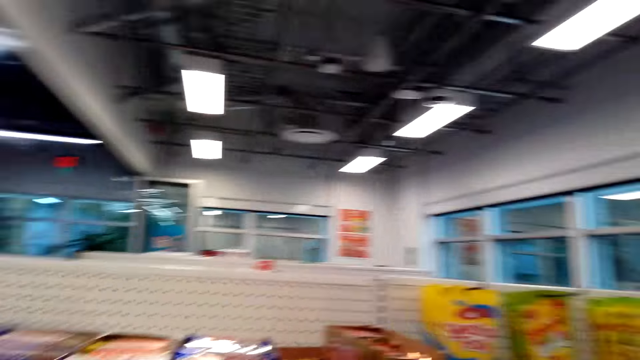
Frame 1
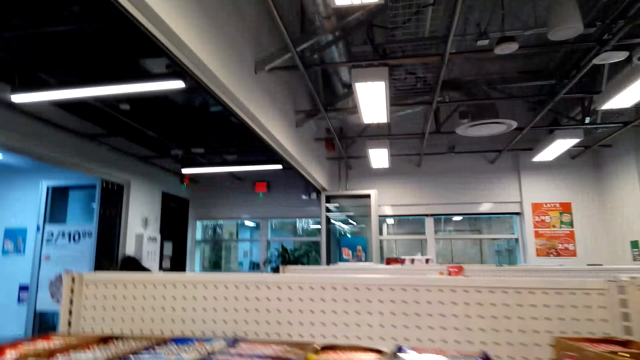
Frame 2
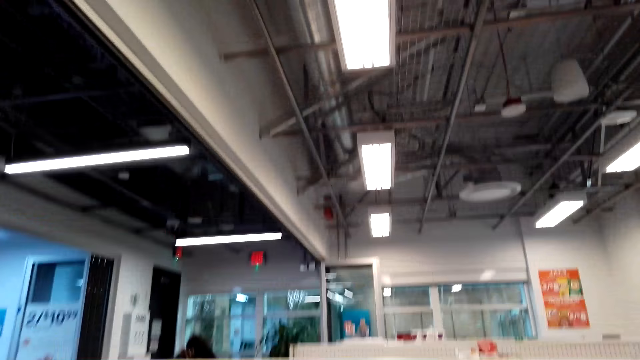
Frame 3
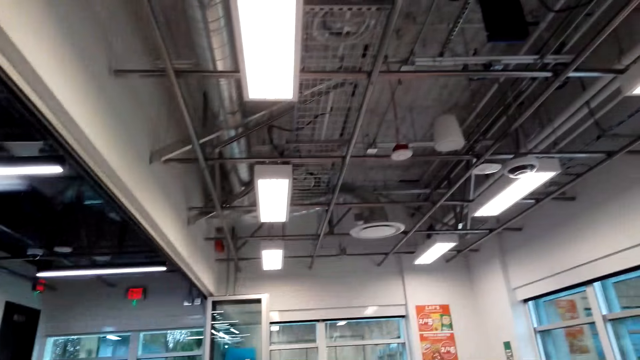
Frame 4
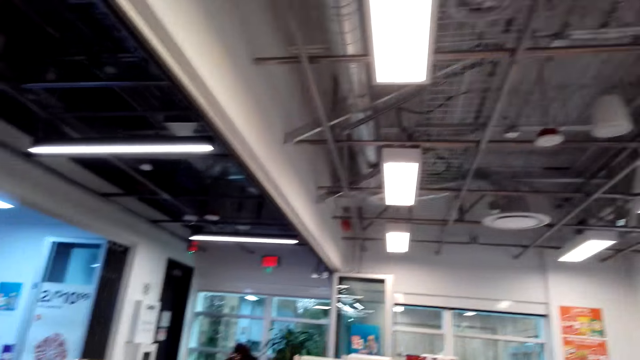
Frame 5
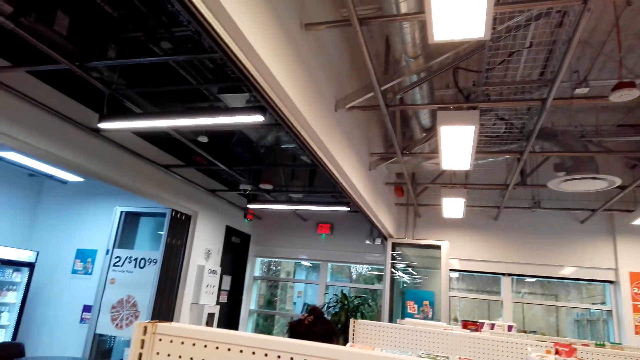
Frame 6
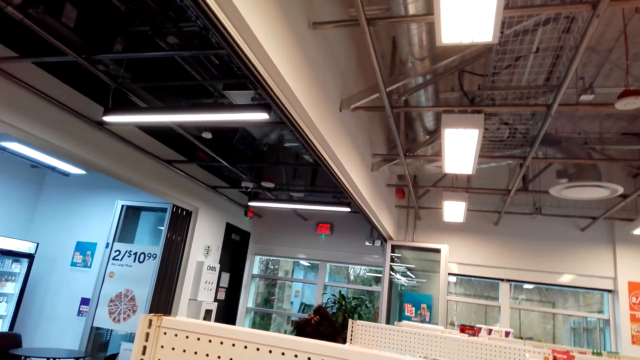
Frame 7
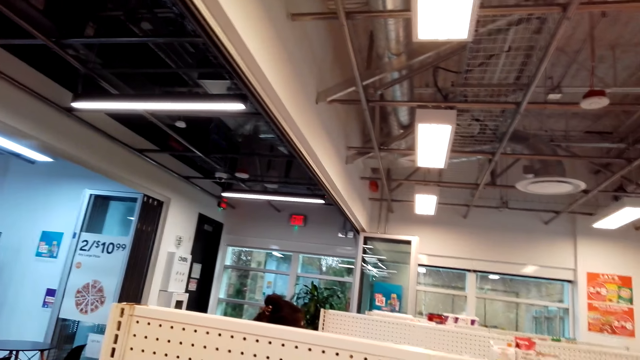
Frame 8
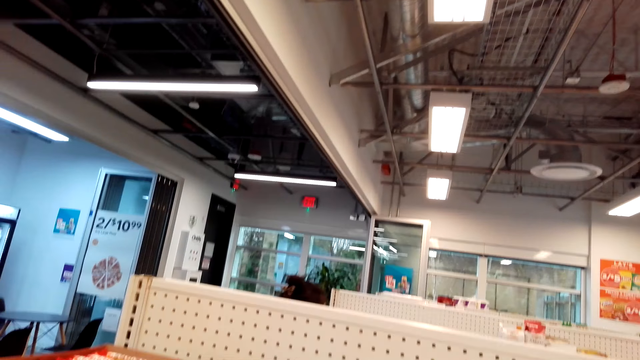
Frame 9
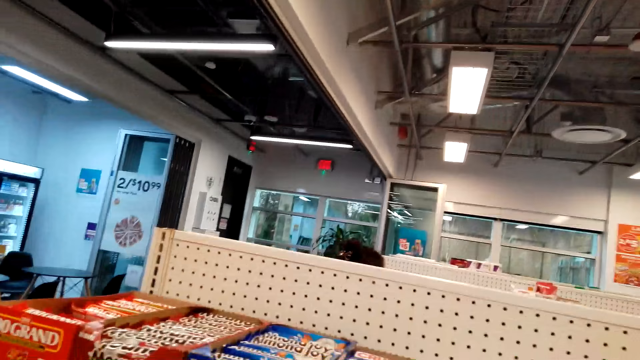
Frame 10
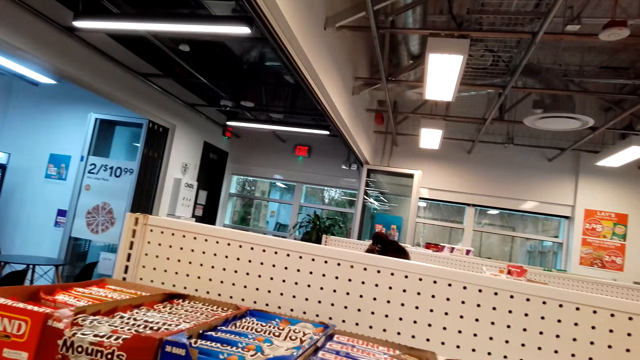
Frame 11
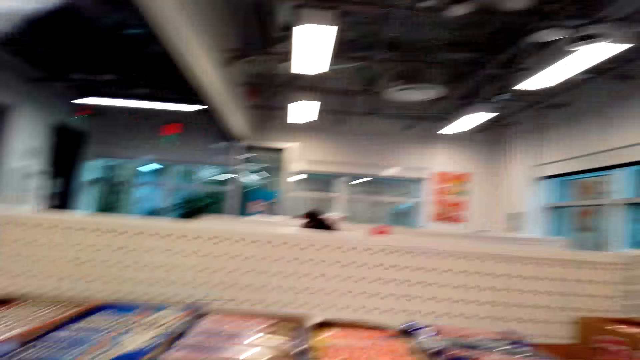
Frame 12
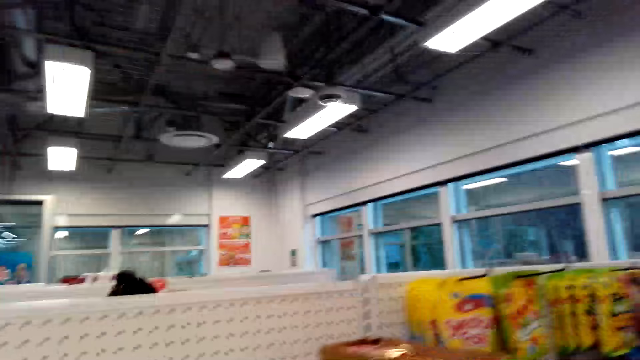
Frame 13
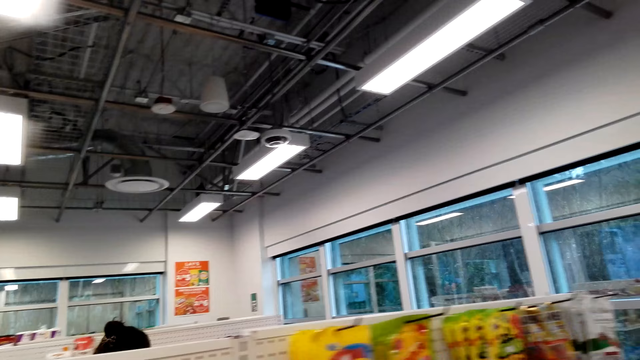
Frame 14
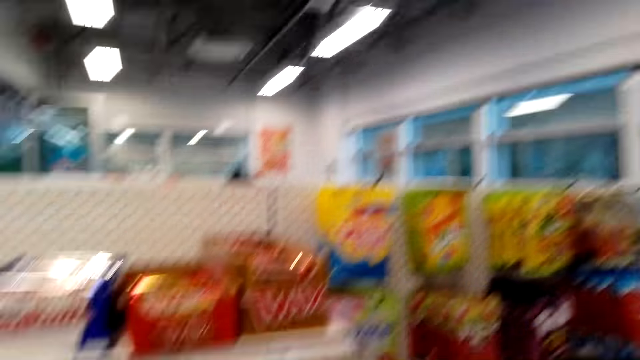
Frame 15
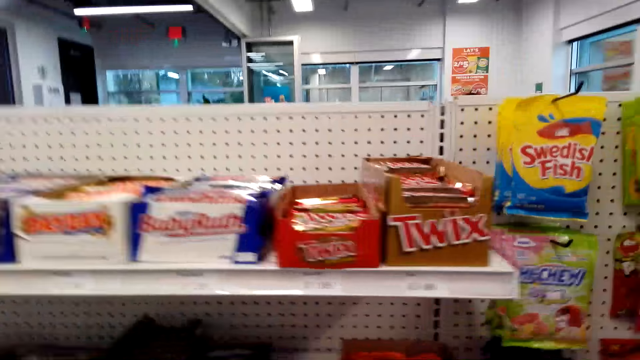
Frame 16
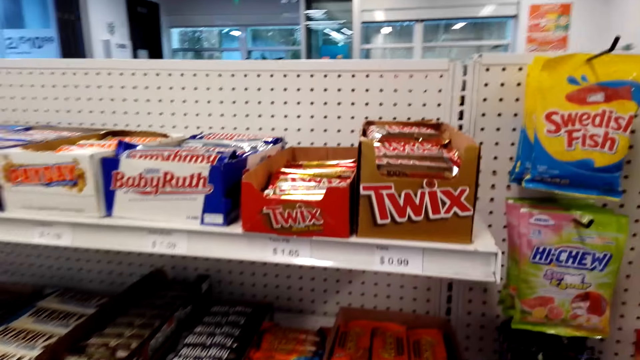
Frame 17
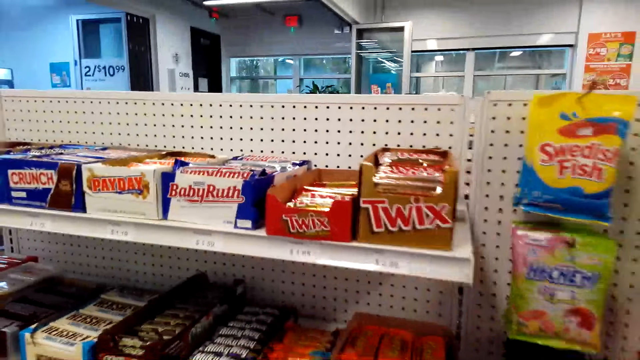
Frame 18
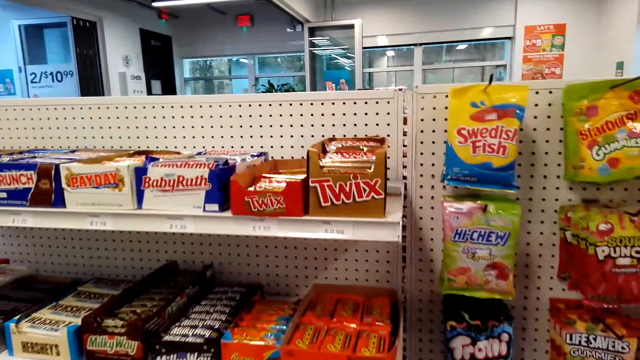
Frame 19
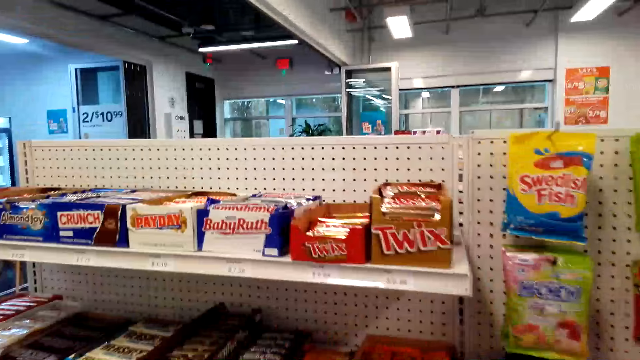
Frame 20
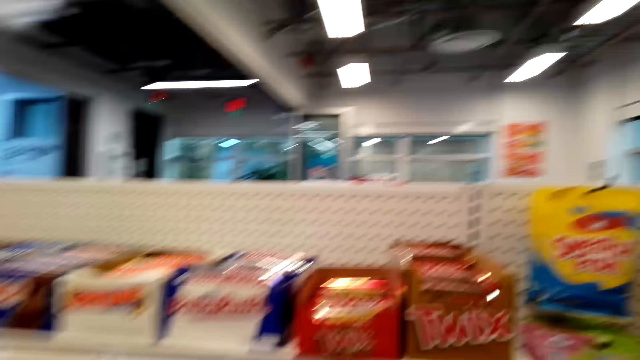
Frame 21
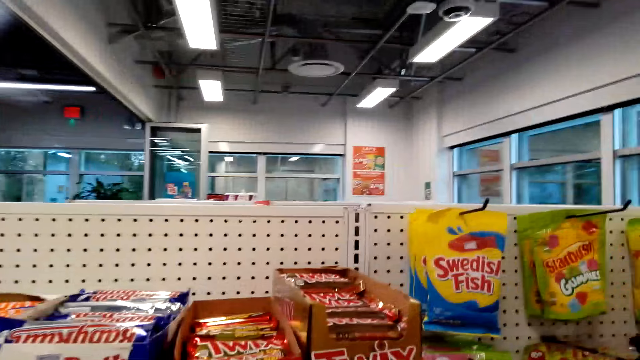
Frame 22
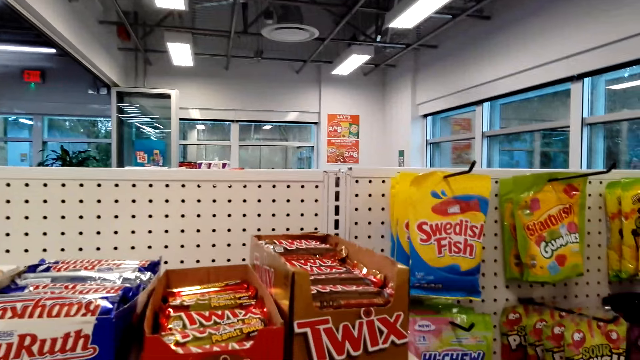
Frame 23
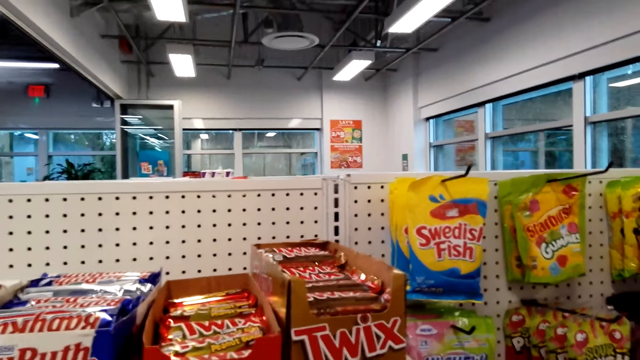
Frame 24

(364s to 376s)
The camera wearer walks around.

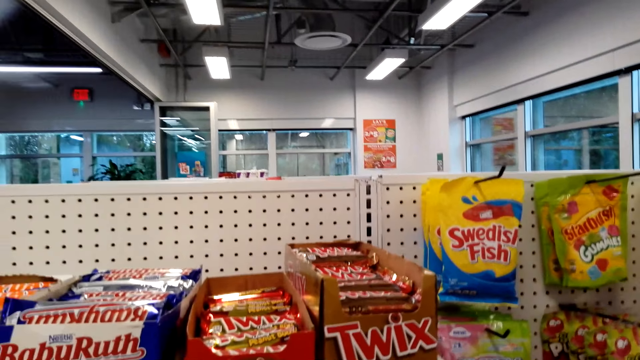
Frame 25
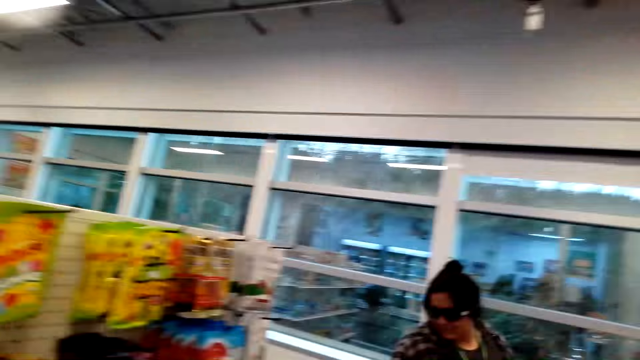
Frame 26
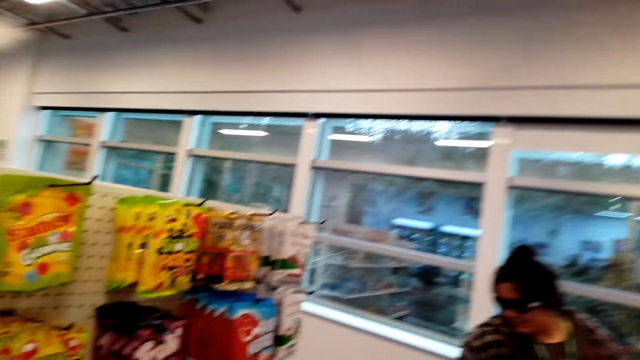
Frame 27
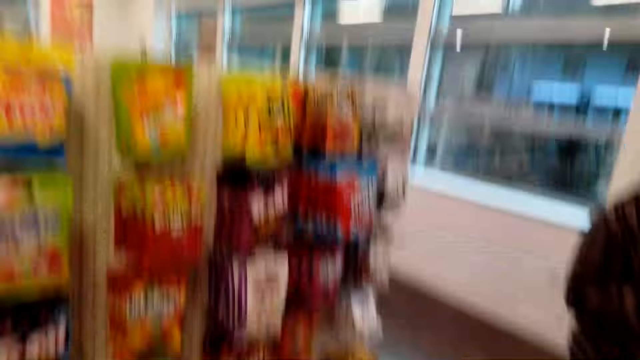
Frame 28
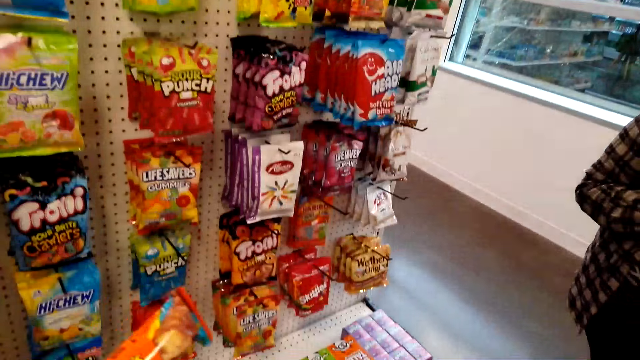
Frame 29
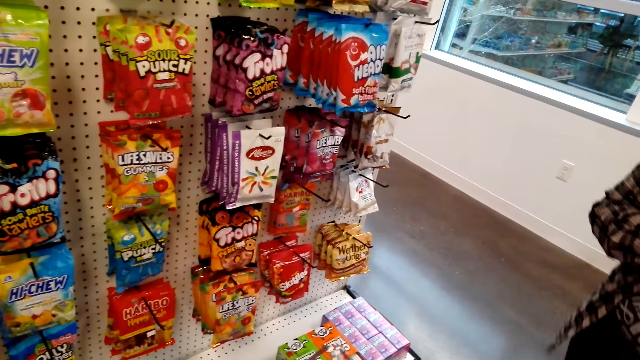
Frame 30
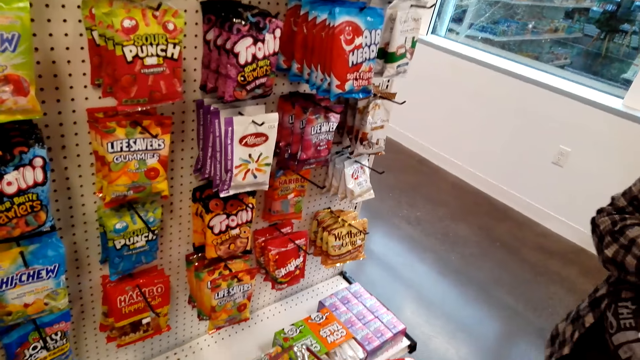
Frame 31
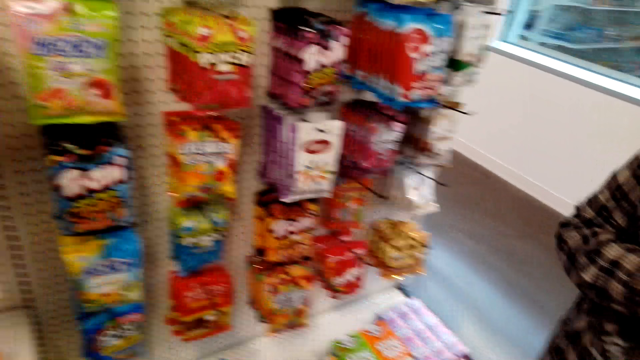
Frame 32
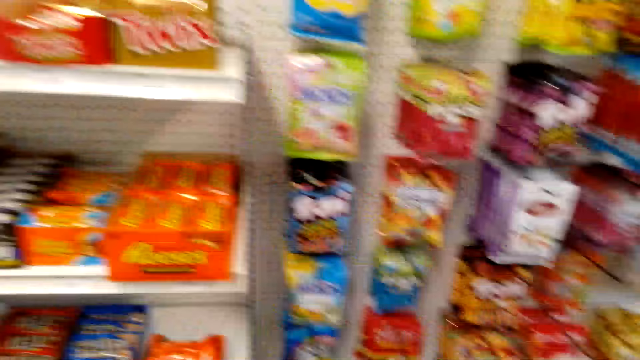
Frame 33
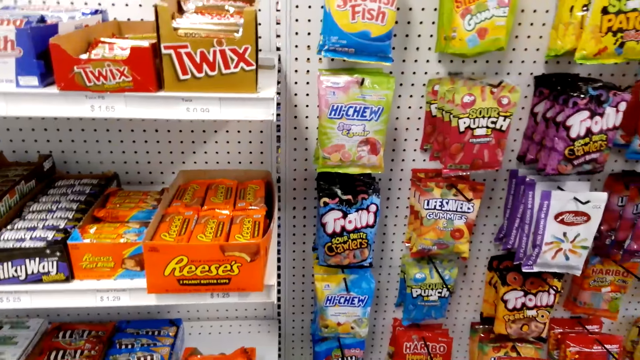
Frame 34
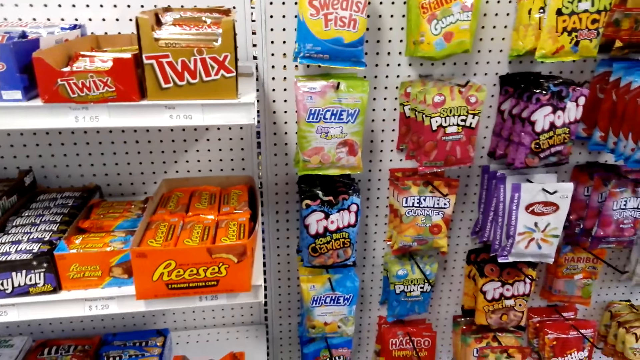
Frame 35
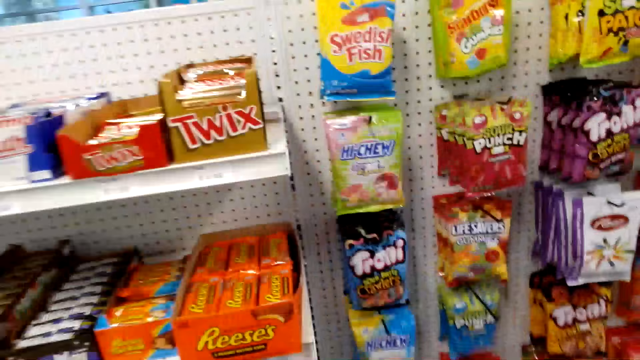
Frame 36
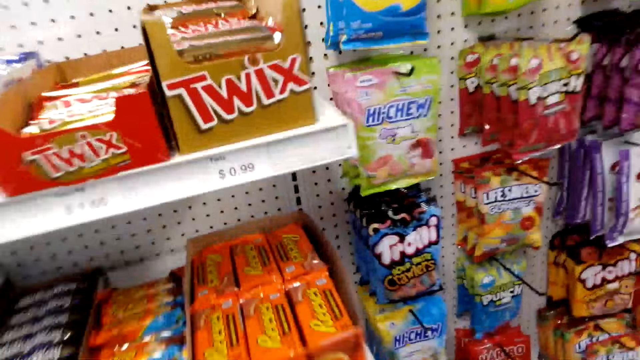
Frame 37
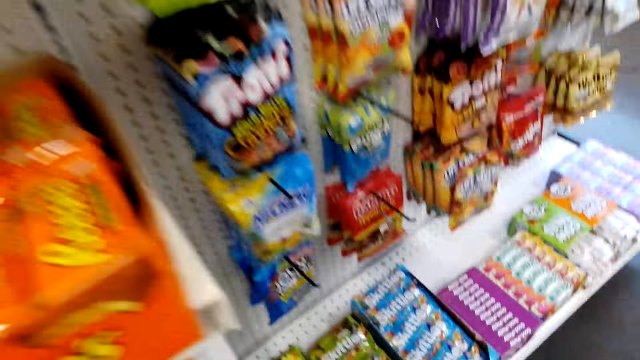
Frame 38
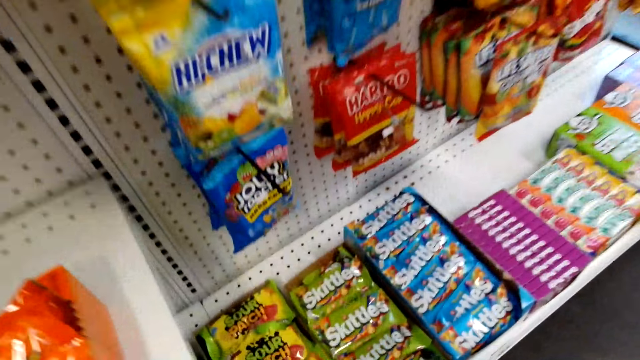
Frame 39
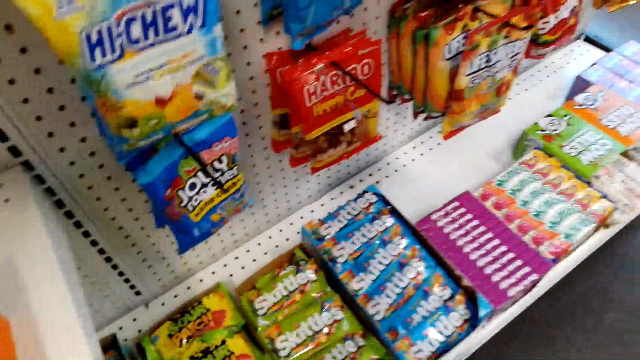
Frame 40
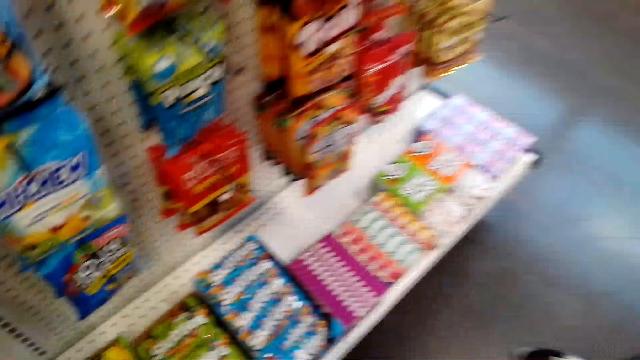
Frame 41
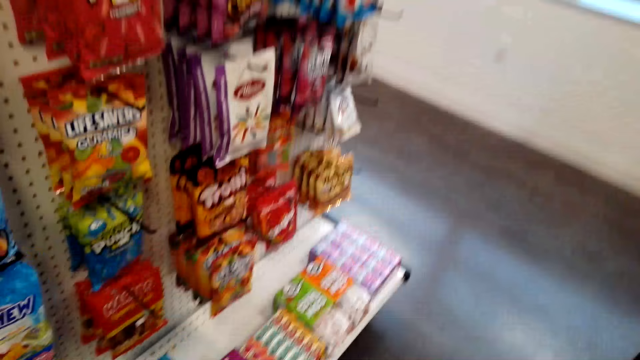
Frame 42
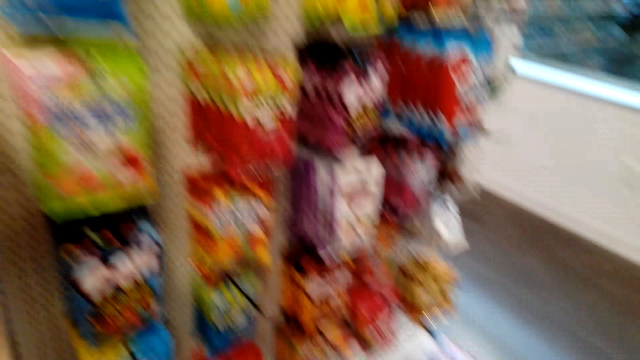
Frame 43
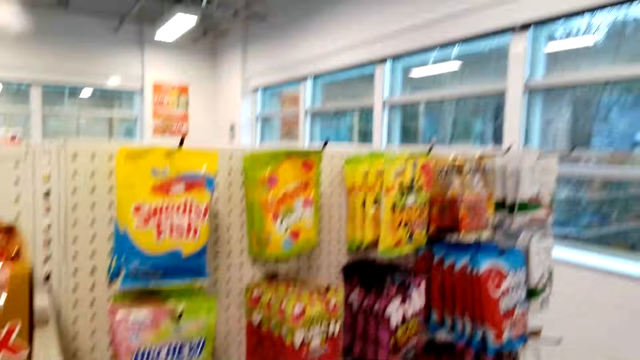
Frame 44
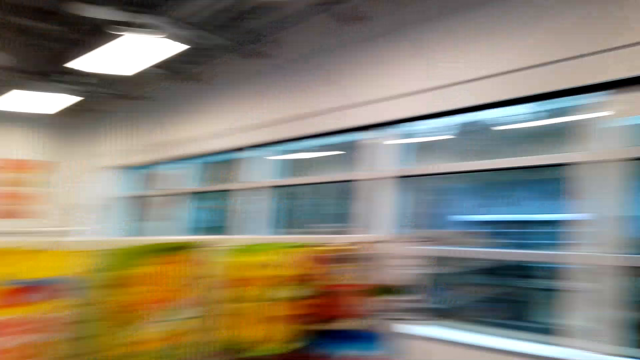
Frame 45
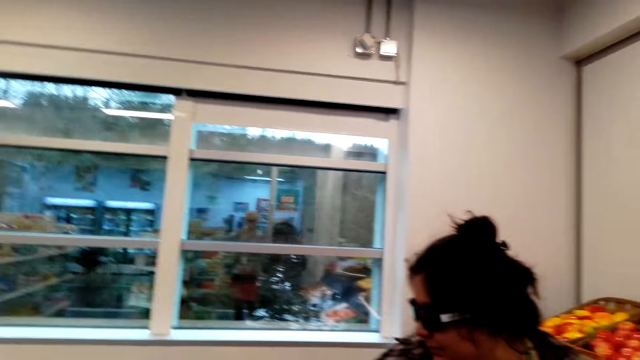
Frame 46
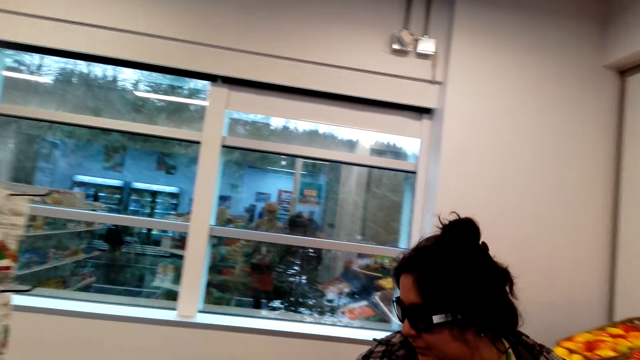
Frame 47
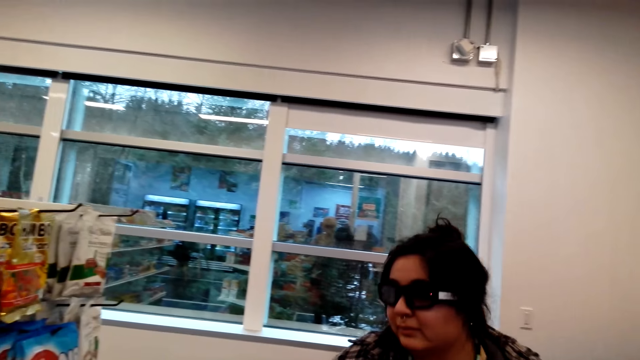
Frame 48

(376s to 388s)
The camera wearer stares at the items on the shelf. They look at the snacks.
